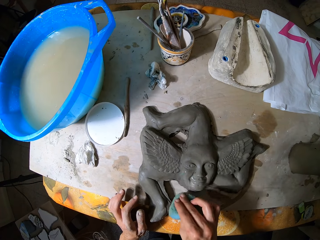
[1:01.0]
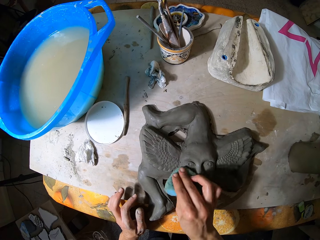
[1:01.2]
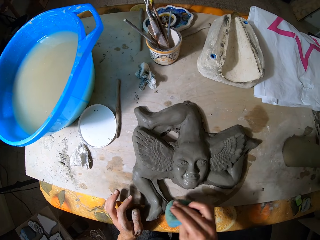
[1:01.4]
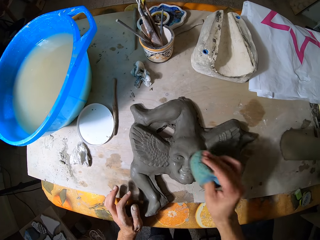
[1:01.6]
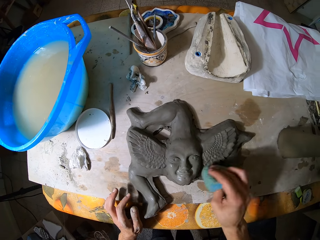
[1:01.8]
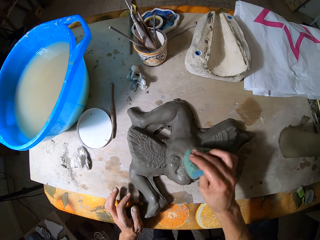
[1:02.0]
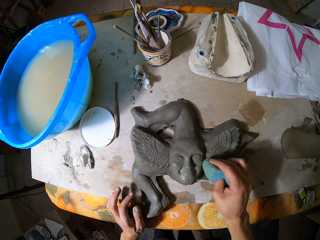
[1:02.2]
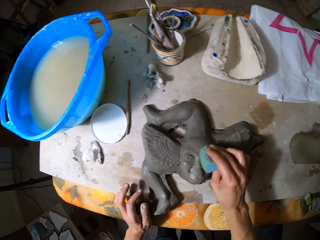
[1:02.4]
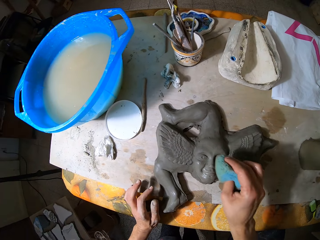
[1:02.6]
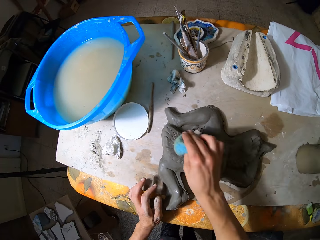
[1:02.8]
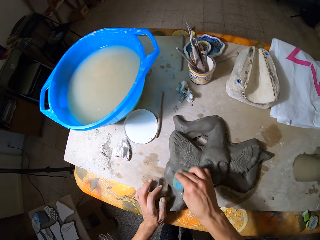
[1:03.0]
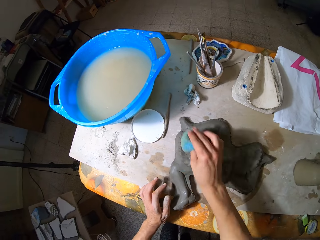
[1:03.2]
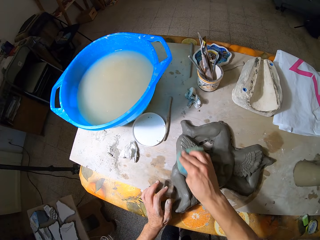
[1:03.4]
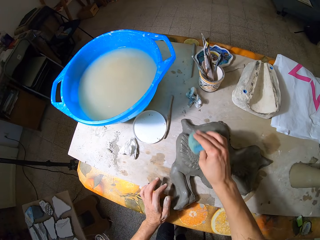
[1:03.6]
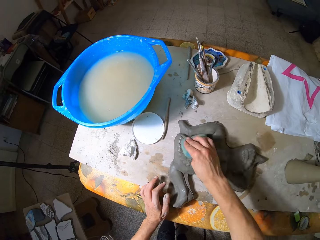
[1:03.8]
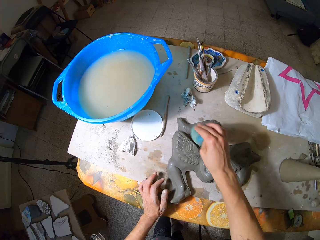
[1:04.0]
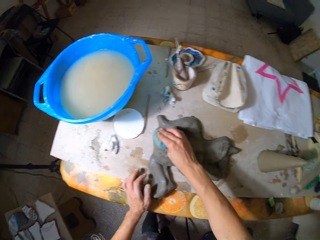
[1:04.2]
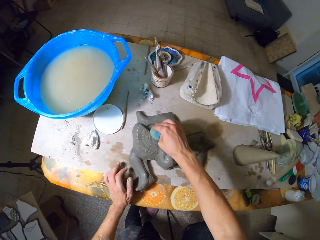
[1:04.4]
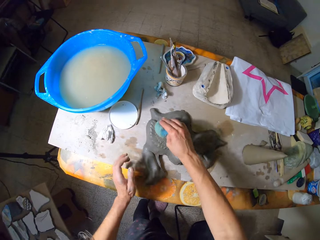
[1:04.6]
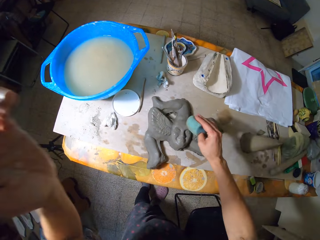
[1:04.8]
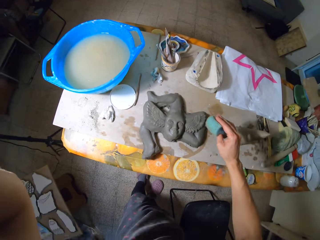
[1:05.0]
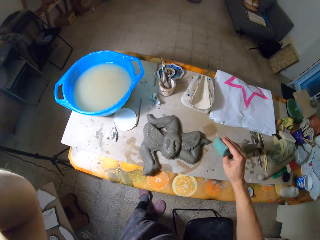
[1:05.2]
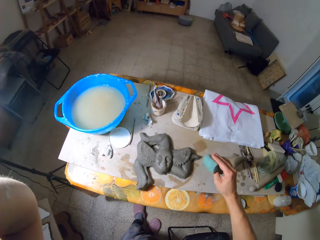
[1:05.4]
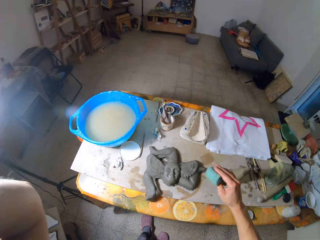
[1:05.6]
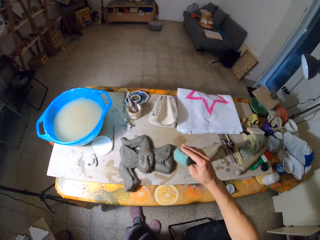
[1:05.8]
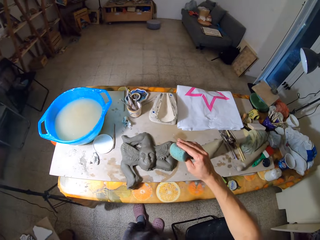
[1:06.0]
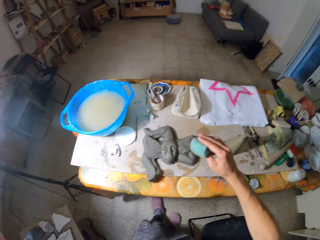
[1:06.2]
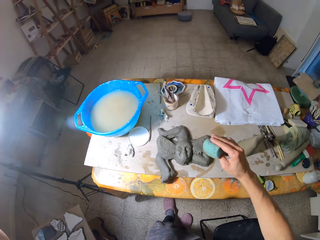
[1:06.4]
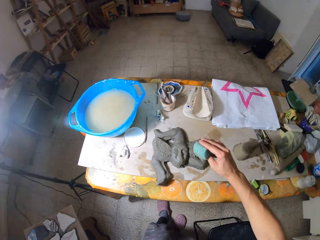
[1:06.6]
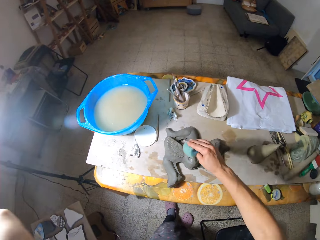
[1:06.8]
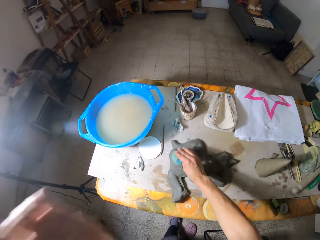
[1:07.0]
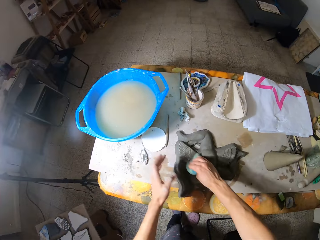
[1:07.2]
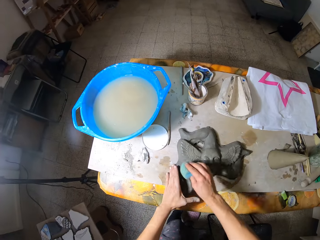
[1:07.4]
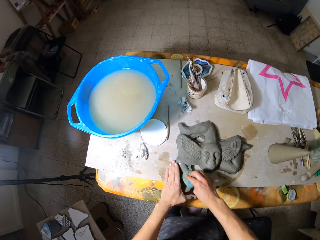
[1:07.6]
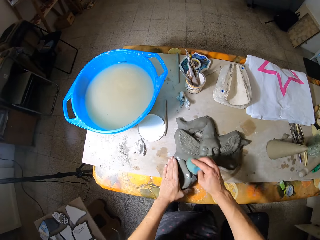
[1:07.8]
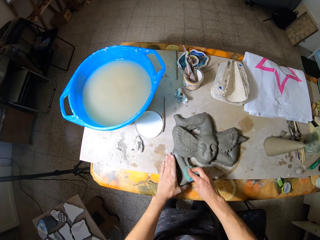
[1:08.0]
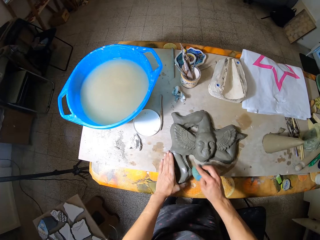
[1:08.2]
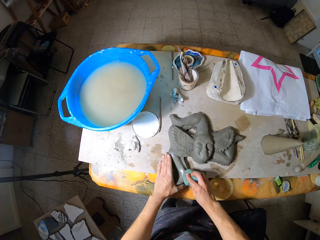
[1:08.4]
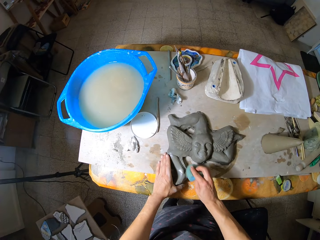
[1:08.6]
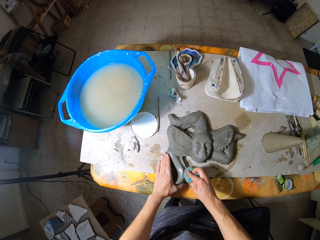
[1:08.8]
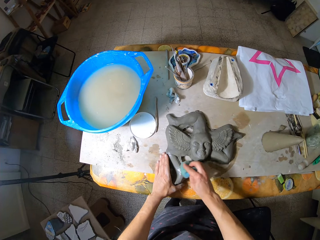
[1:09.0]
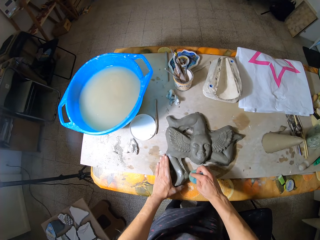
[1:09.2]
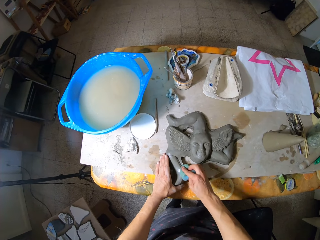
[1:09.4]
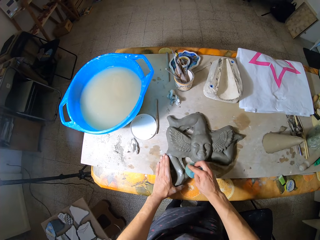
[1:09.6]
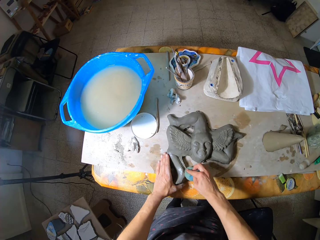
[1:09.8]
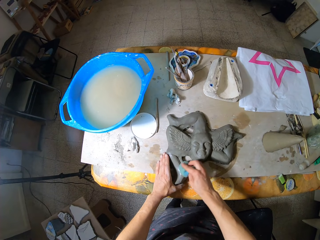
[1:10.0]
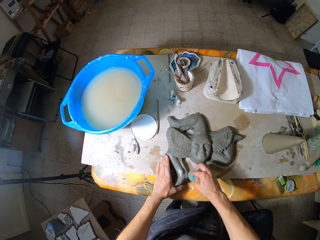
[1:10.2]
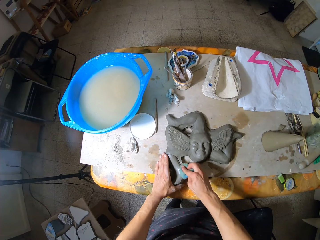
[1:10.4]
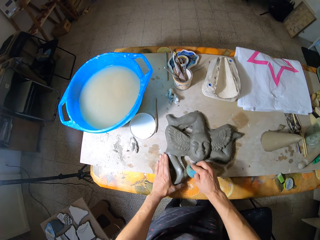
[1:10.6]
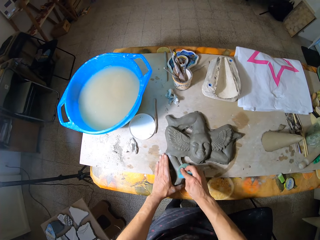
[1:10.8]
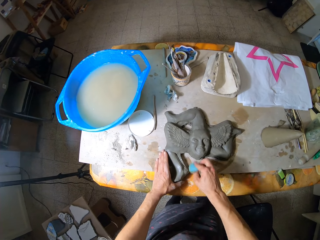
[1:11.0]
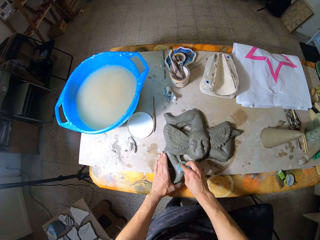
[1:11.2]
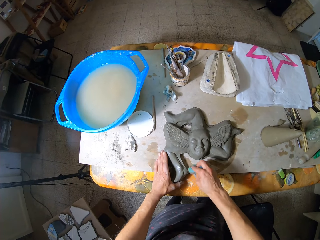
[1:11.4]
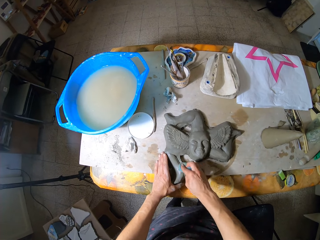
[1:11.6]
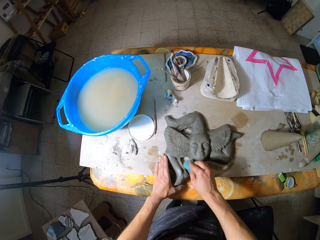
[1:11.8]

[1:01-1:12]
The camera wearer wipes the sculpture using a sponge in his right hand. He touches the head camera with his left hand. He wipes the clay mold with the sponge in his right hand. He places his left hand on the clay mold. He holds the sculpture with his left hand.

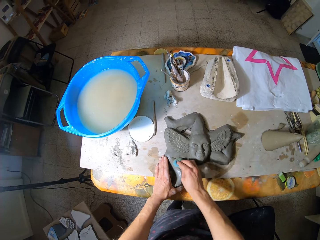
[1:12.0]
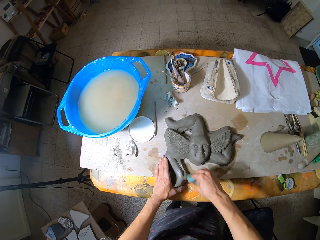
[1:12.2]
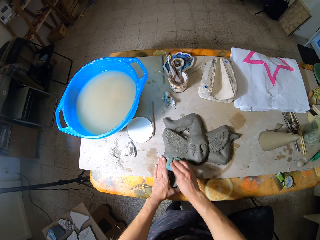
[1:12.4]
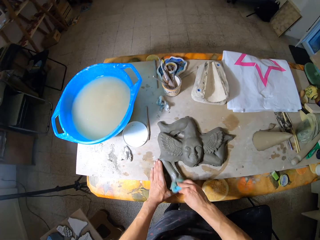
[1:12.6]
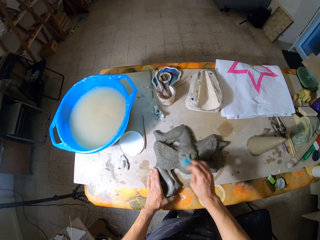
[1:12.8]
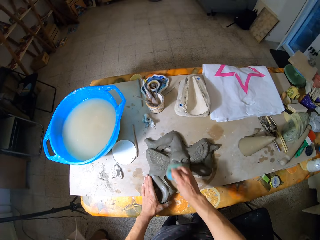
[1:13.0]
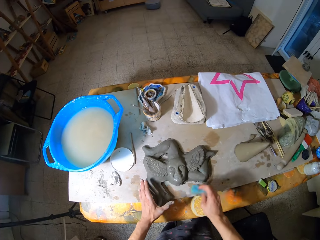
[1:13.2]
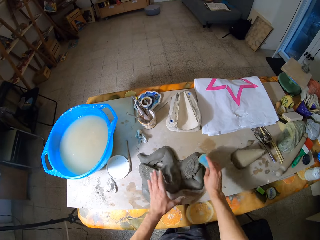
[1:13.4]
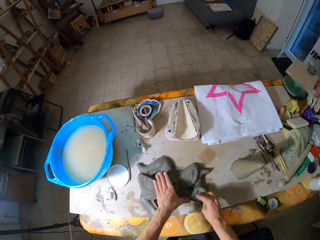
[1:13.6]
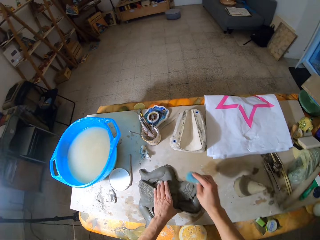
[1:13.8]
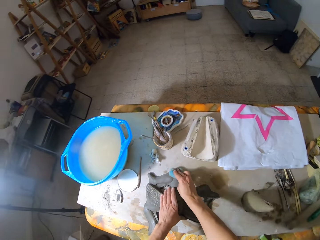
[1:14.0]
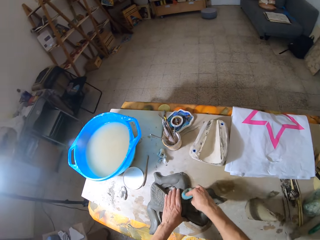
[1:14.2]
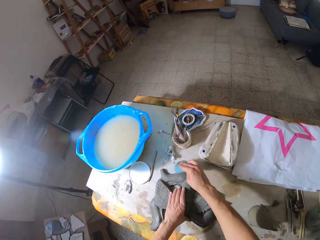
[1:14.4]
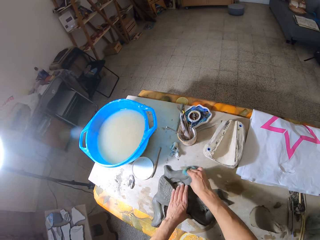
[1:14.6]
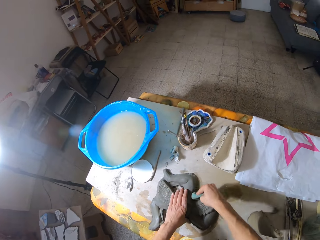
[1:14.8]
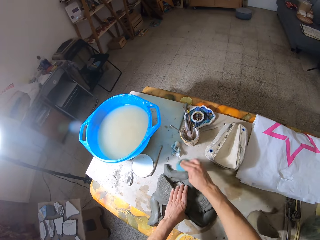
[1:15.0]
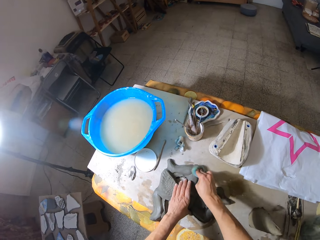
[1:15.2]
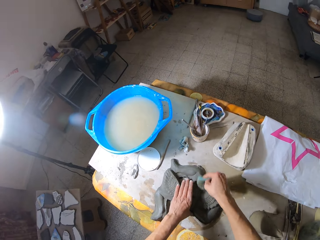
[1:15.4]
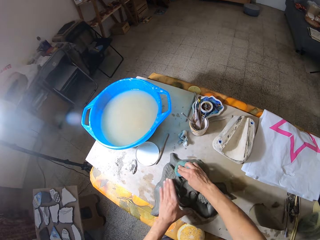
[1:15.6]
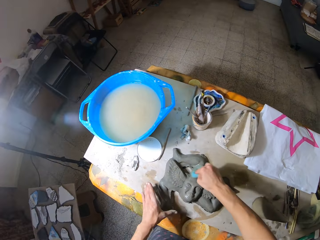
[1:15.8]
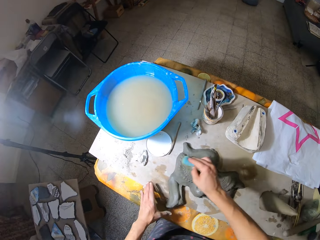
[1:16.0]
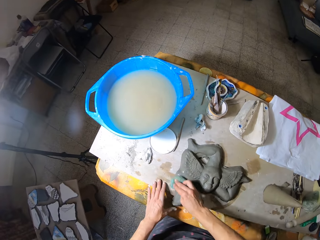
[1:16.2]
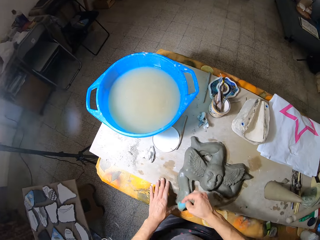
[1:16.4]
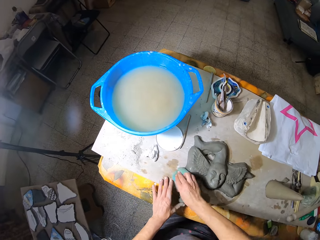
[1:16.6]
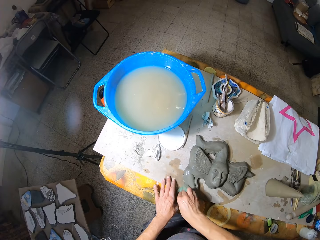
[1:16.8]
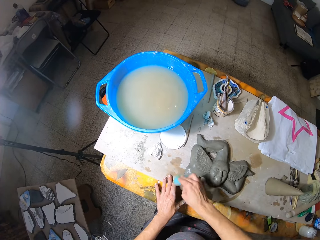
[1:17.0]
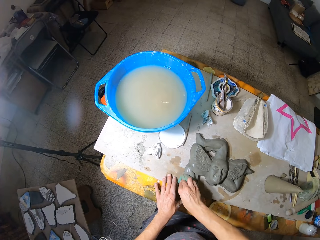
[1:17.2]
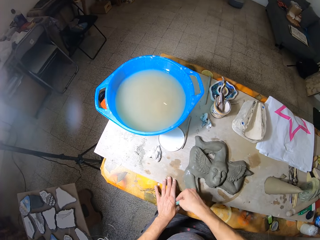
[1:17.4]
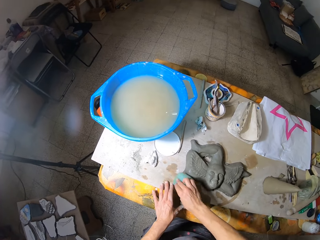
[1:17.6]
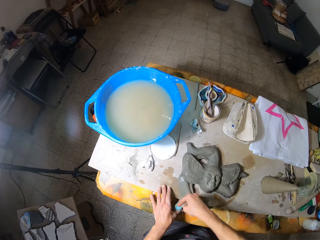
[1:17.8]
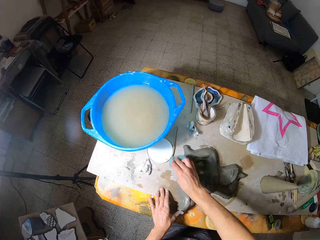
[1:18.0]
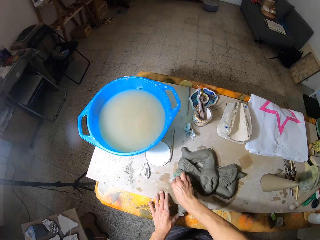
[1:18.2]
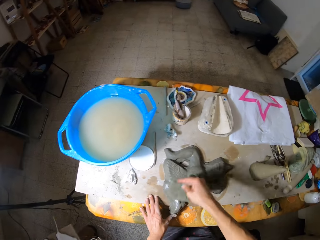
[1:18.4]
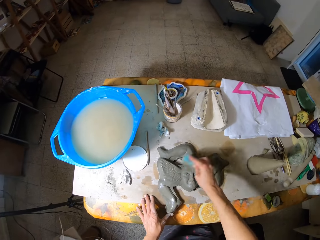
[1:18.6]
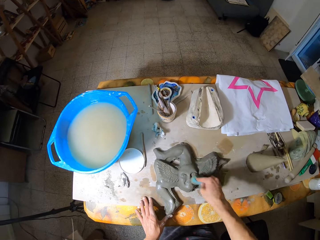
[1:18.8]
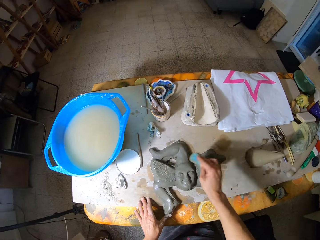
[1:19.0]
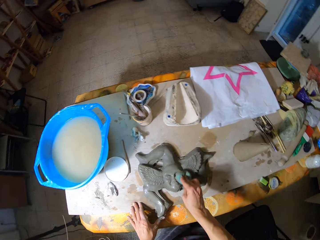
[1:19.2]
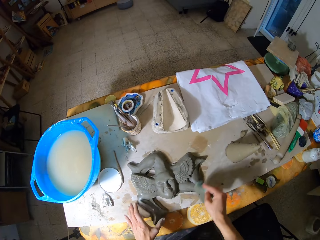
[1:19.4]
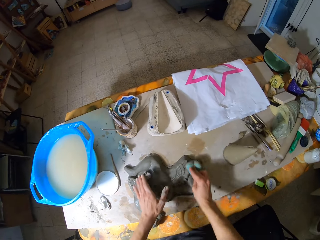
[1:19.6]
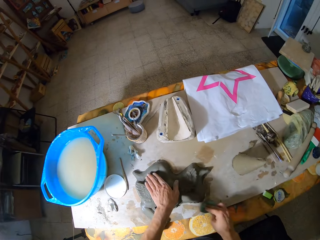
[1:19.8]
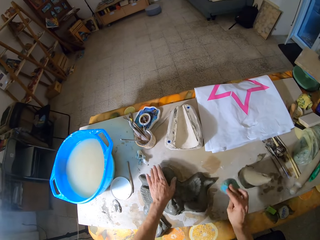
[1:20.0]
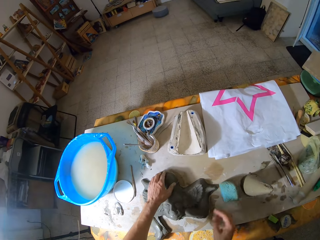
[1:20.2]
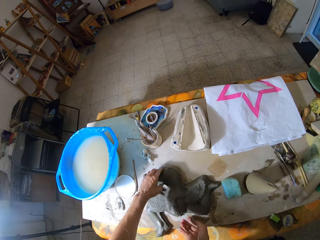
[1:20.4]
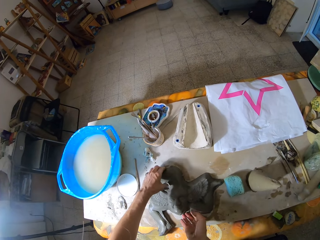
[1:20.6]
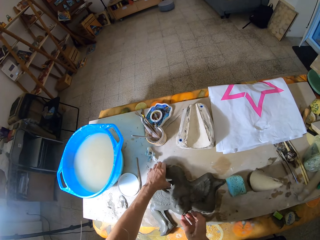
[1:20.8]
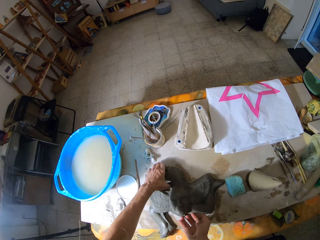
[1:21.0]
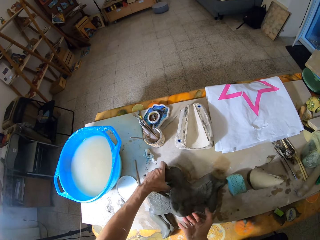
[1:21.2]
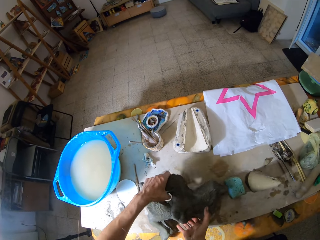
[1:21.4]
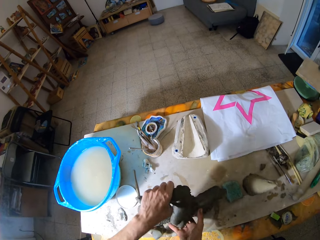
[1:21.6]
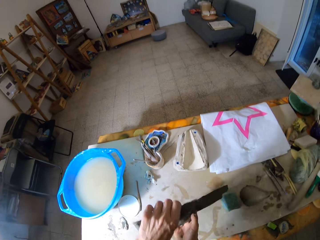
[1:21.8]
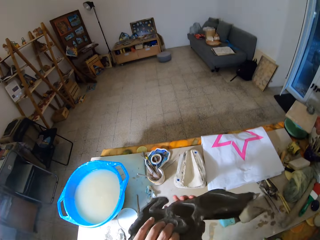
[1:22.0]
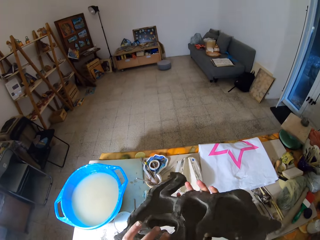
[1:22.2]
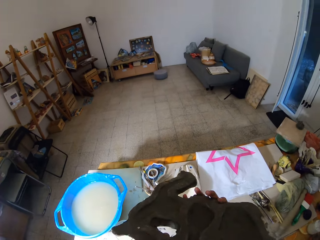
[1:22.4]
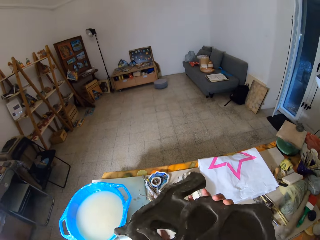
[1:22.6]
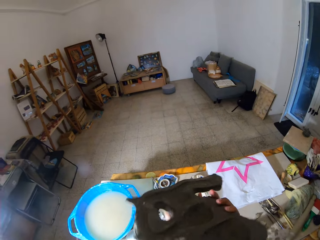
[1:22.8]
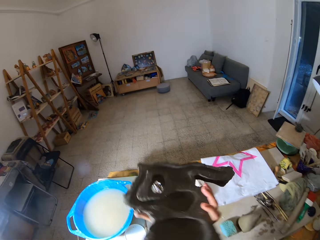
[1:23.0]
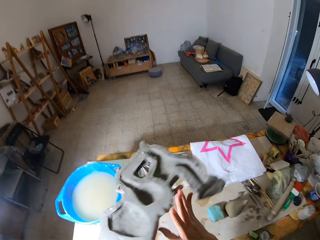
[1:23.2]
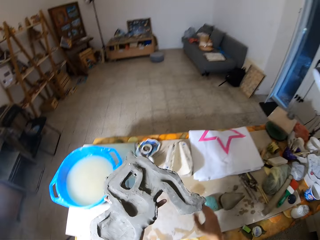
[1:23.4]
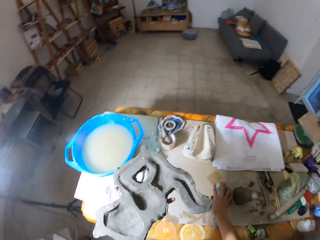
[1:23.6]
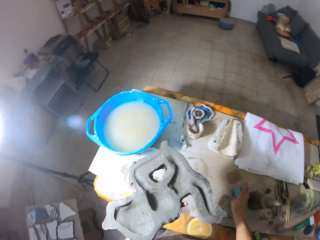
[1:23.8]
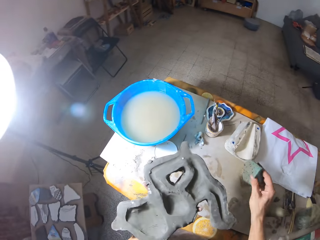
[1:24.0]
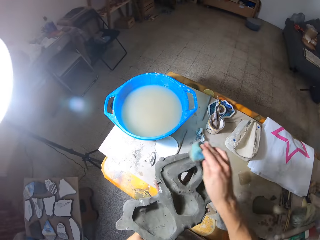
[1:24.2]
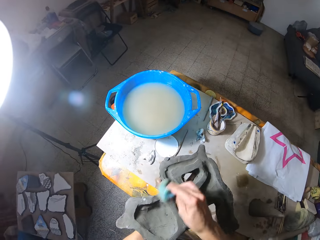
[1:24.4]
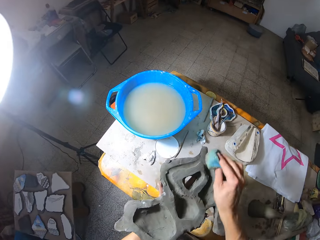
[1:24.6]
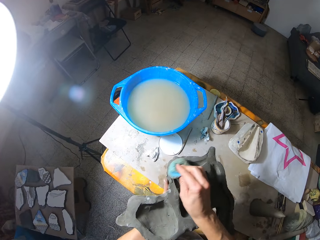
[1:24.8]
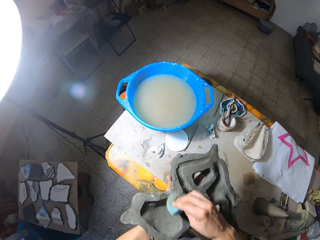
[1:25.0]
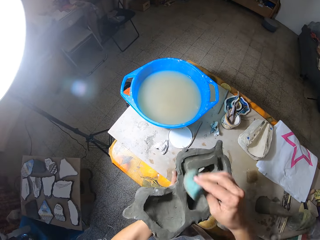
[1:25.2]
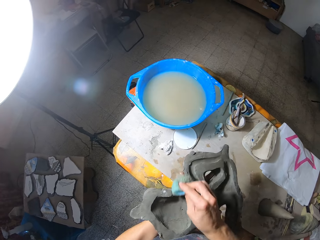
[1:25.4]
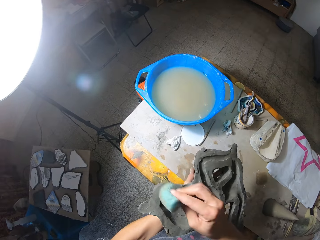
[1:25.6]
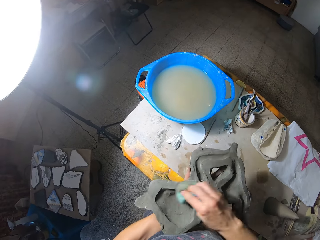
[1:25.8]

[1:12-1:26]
The camera wearer adjusts his left hand on the clay mold. He removes his left hand from the sculpture. He holds the sculpture with his left hand. He drops his left hand on the table. He wipes the sculpture using a sponge in his right hand. He places his left hand on the clay mold. He removes his right hand from the sculpture. He drops the sponge on the table with his right hand. He picks up the clay mold from the table with both hands. He touches the sculpture with his left hand. He picks up the sponge from the table with his right hand. He wipes the clay mold in his left hand with the sponge in his right hand.
